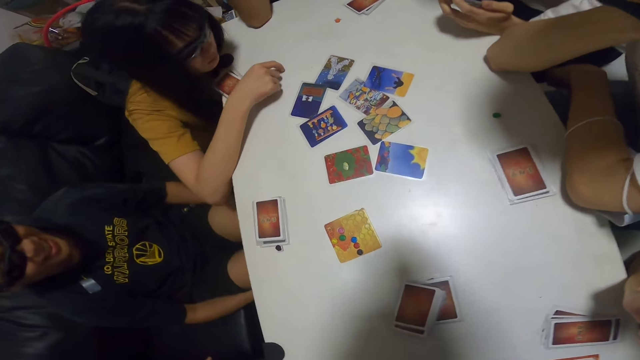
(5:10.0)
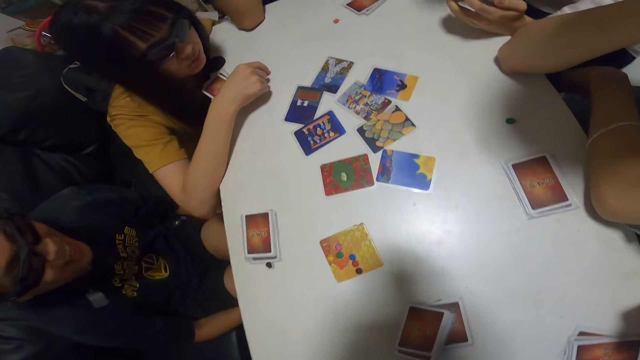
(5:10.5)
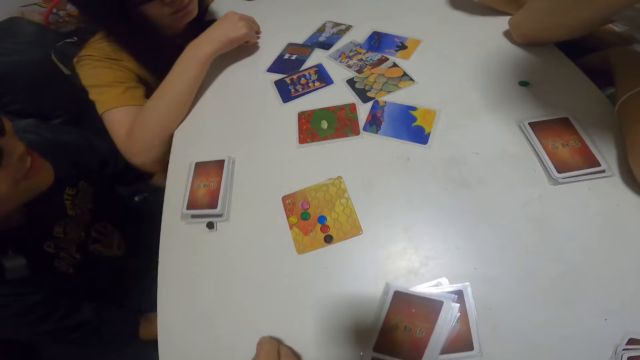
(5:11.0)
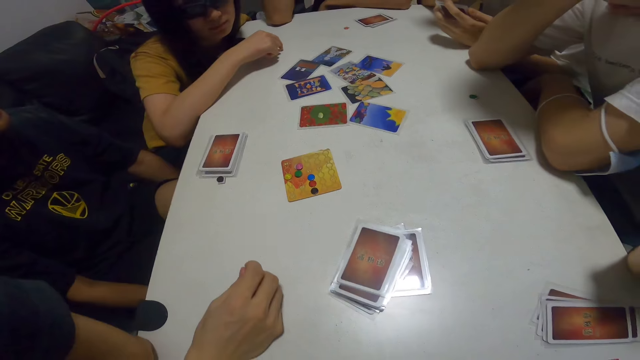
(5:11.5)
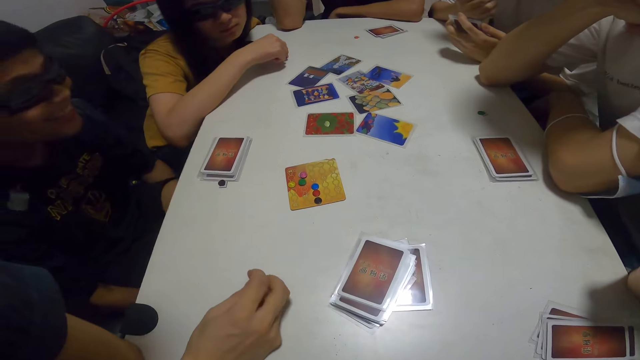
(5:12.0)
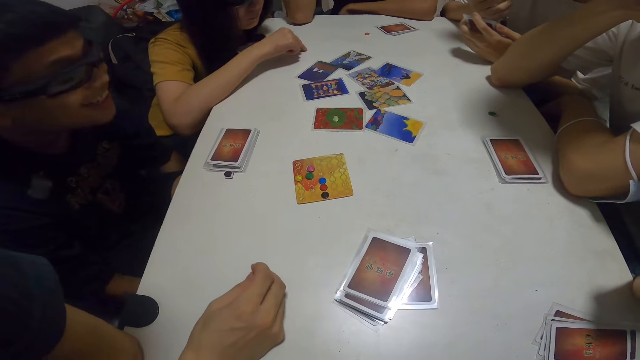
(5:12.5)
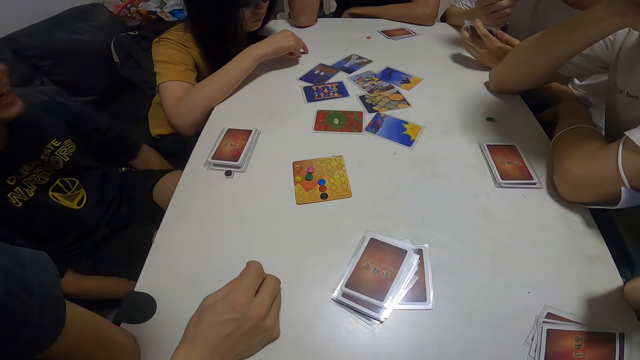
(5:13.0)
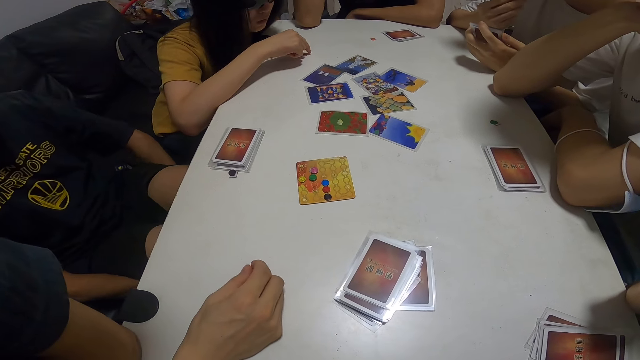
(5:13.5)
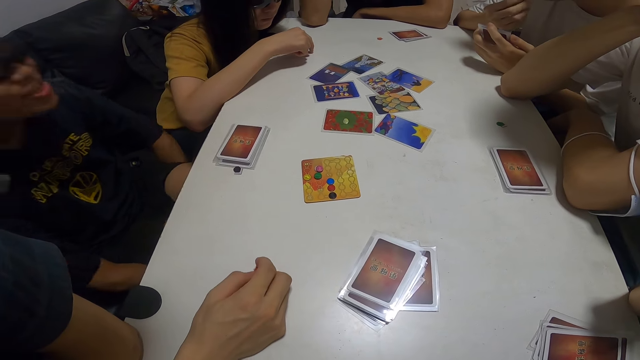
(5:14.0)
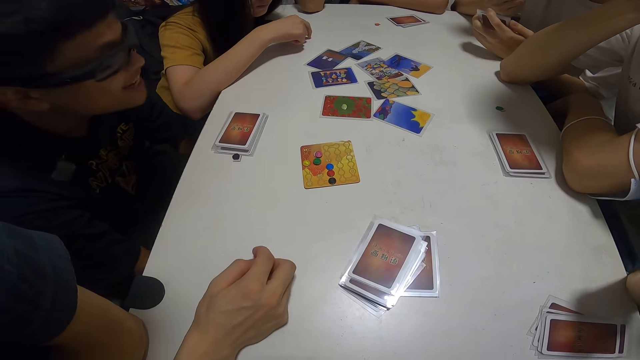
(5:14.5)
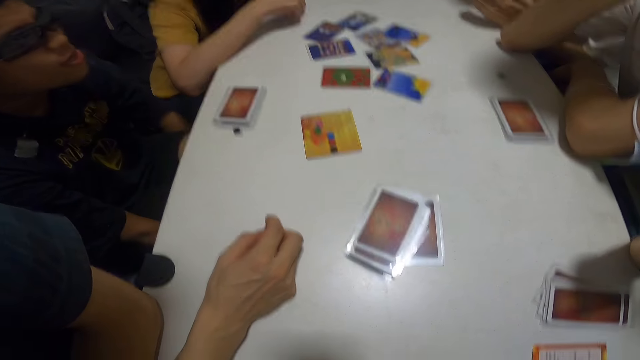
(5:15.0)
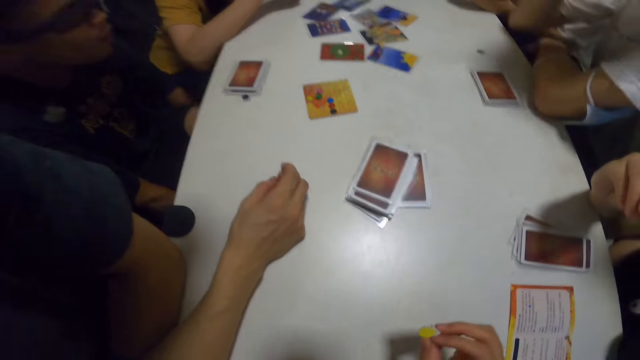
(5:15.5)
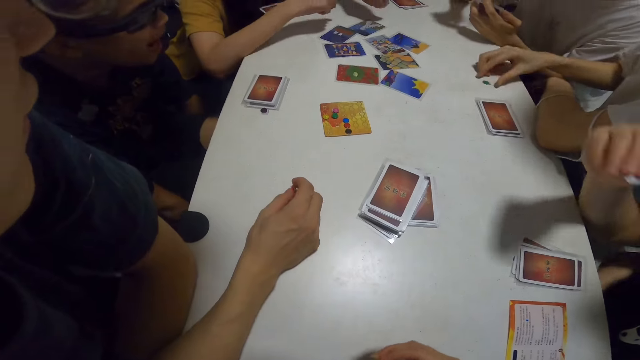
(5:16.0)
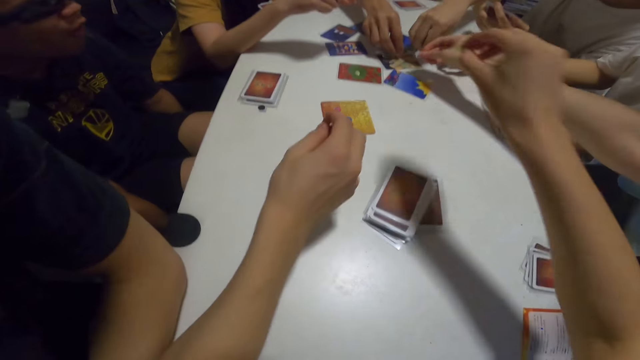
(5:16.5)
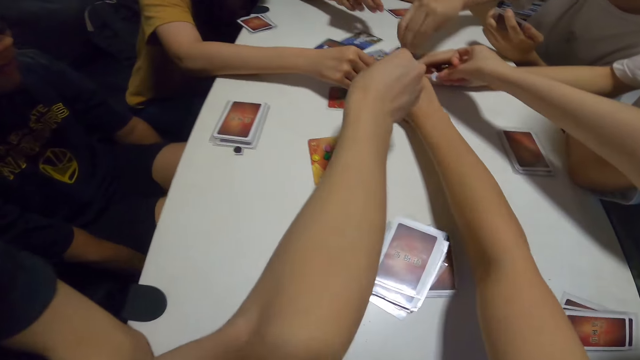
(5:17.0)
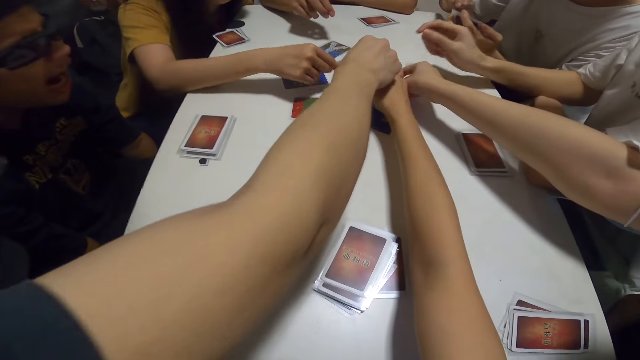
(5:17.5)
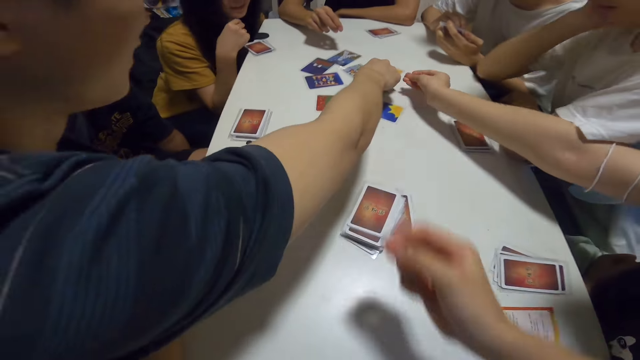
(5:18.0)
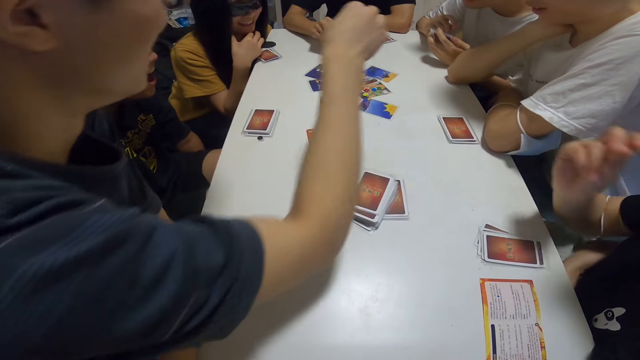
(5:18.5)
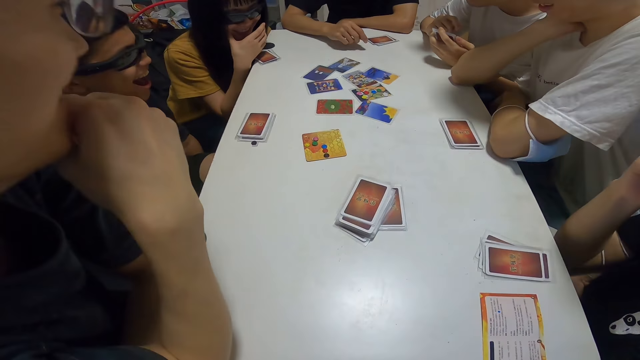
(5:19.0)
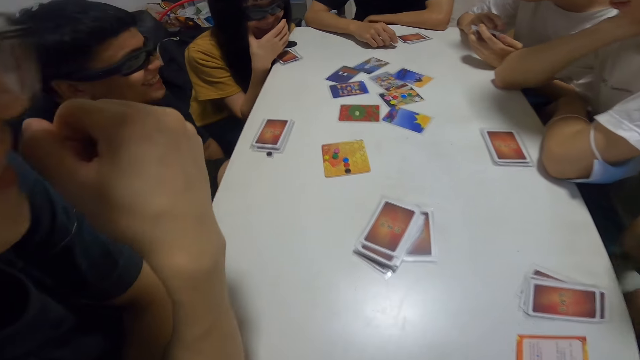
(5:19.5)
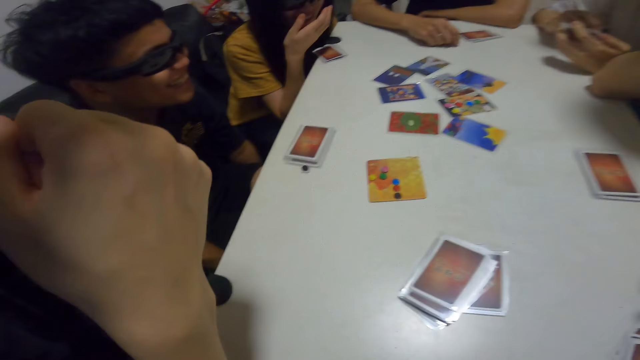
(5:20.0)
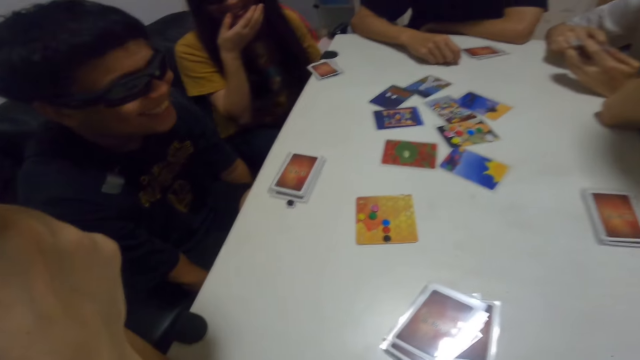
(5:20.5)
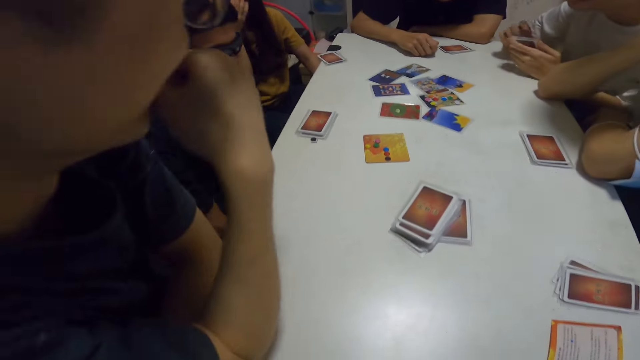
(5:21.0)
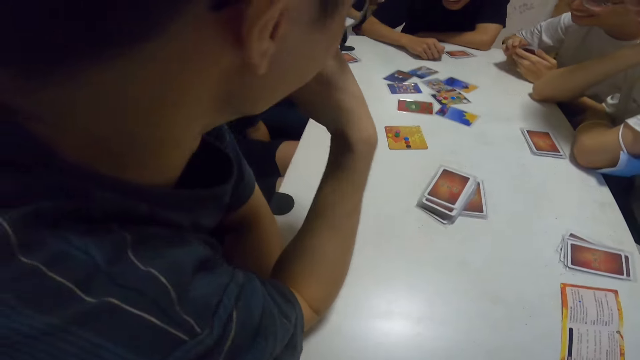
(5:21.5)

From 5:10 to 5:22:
A person holds his legs and swings his body. Another person picks assorted sticker cards. Another person picks assorted sticker cards. The camera wearer drops a chip on the cards on the table. Another person picks assorted sticker cards. Another person picks assorted sticker cards. The camera wearer picks assorted sticker cards. Another person picks assorted sticker cards. The fifth person holds his chin. The fourth person holds her mouth.

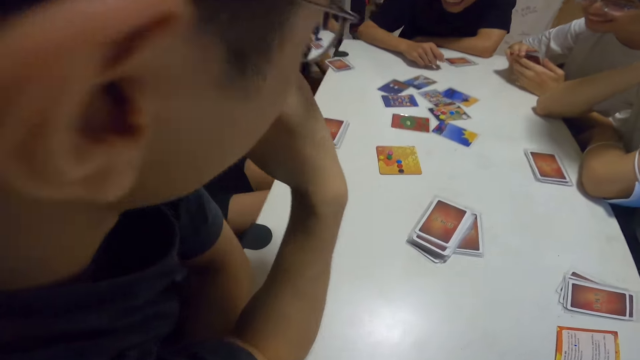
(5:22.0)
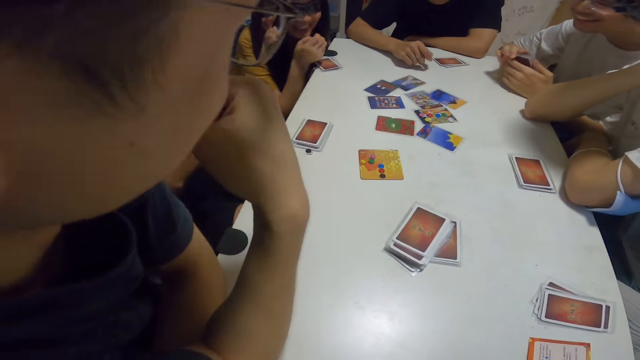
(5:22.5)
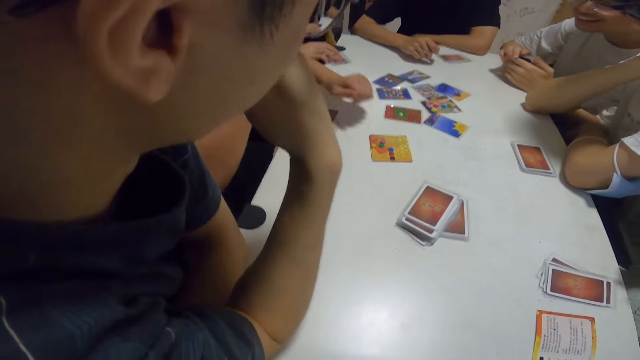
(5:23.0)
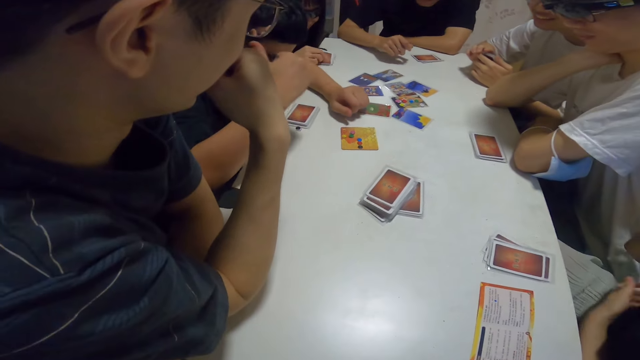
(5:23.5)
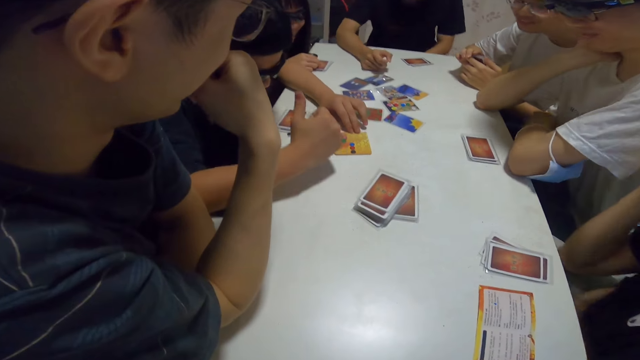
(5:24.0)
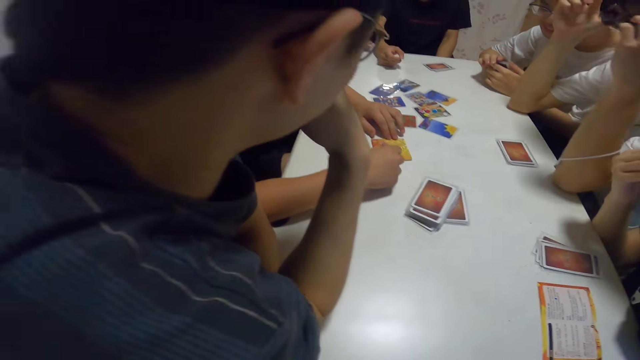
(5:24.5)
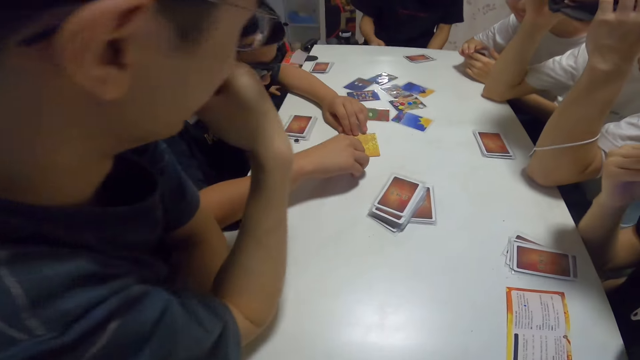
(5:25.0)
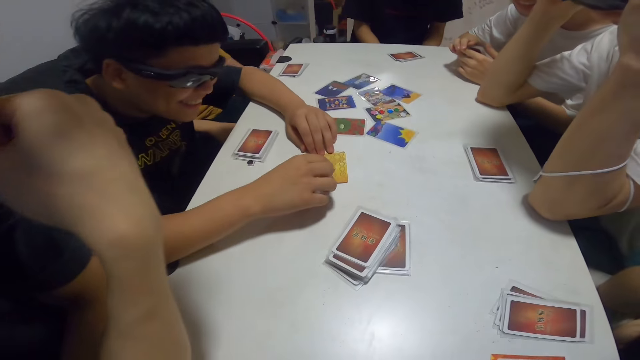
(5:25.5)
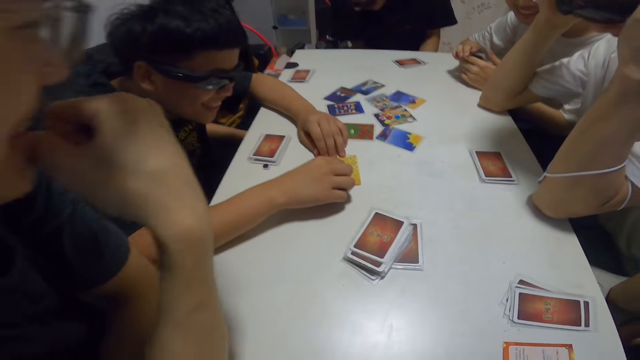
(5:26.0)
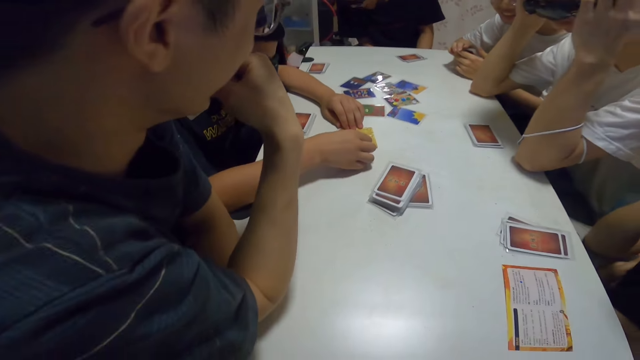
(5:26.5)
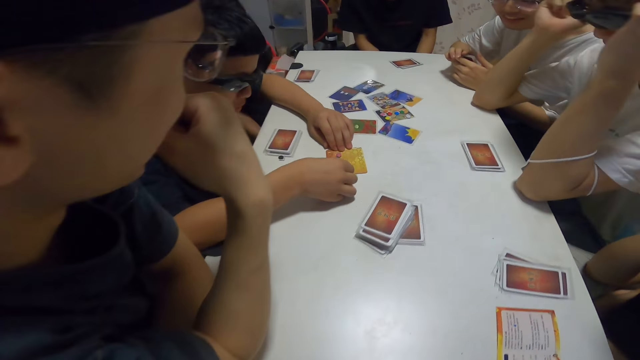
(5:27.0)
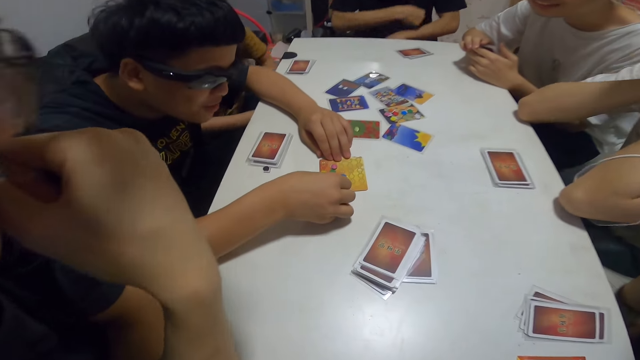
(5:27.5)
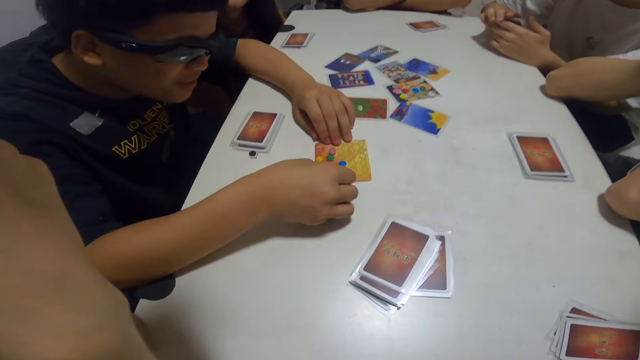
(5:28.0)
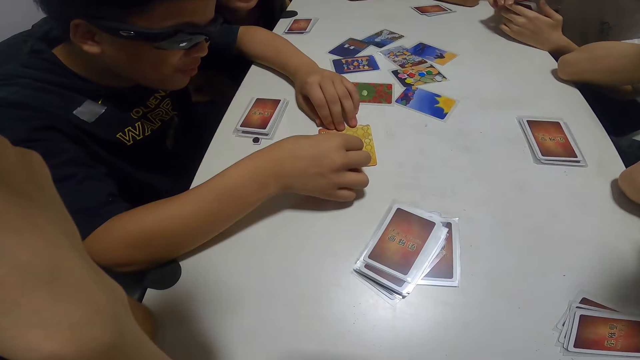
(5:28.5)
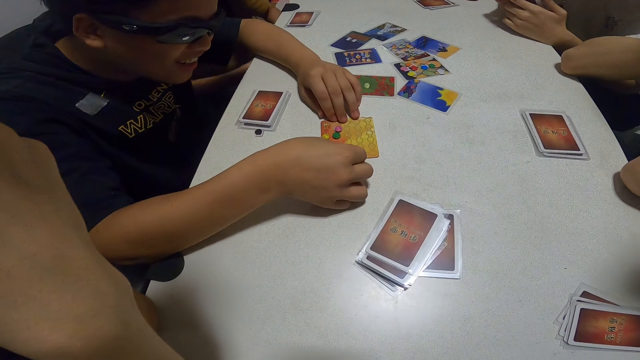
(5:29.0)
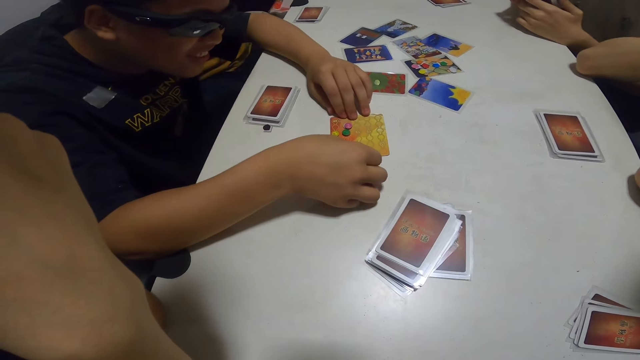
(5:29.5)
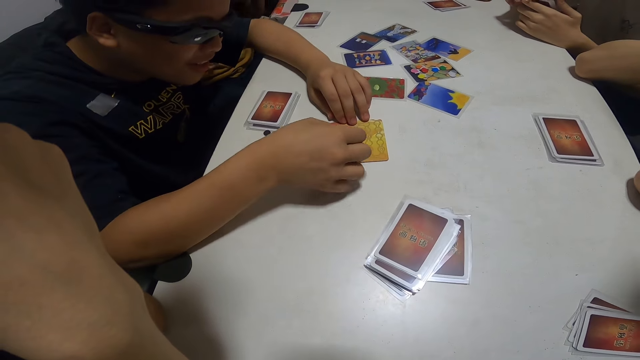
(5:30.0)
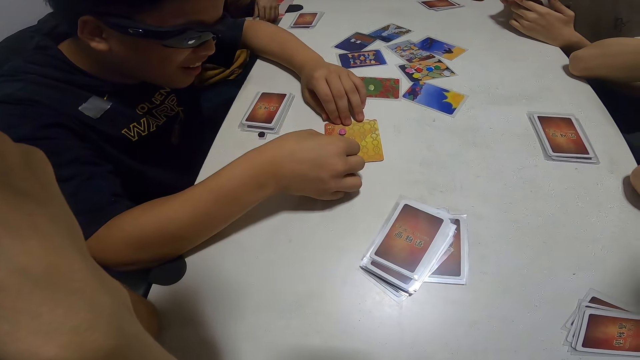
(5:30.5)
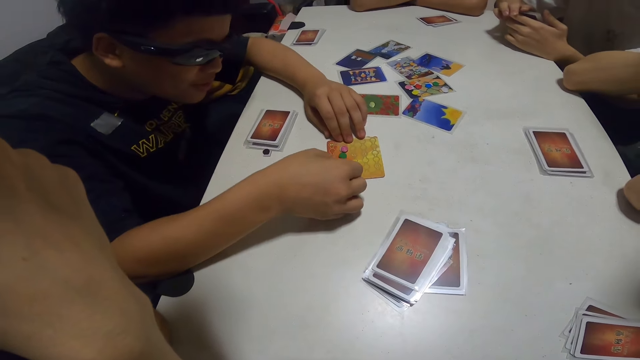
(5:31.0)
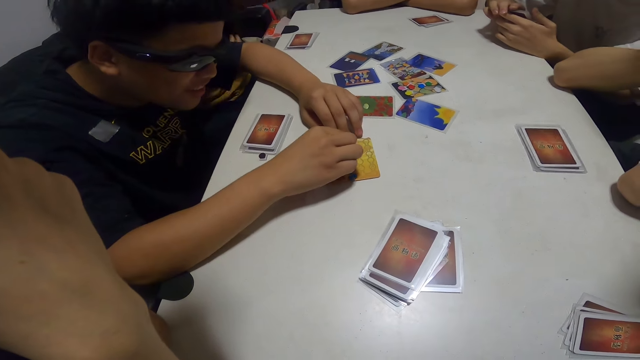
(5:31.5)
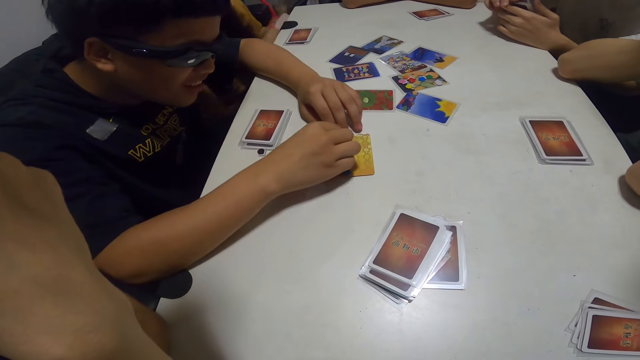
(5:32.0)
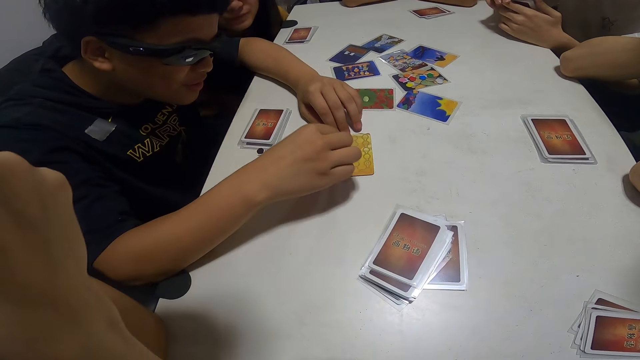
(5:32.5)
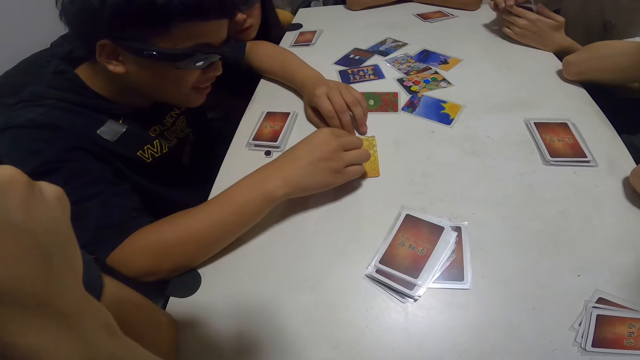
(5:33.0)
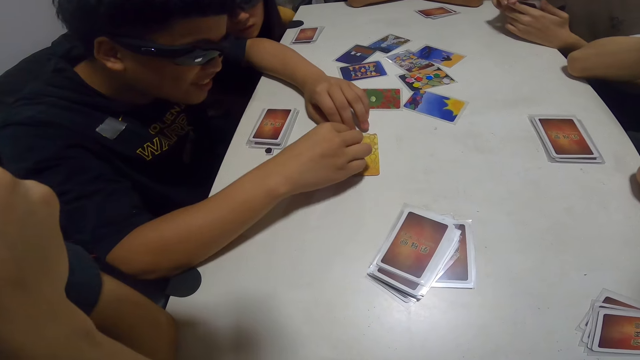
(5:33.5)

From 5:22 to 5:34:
A person touches his cards. Another person moves his hand. Another person holds his glasses. Another person drops his hand. The second person touches the assorted sticker card. The third person moves back. Another person leans forward. The fourth person places his hands on the table. The second person moves the assorted sticker card. The fifth person moves her body. The second person moves the assorted sticker card. The fifth person leans forward.
